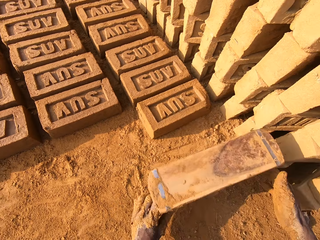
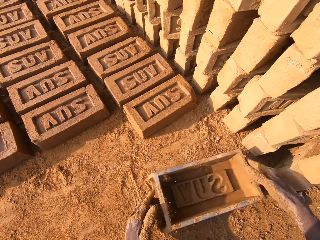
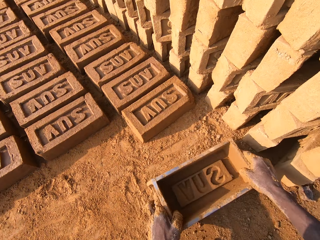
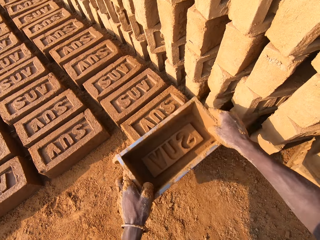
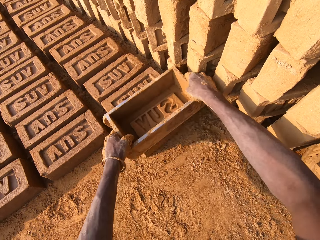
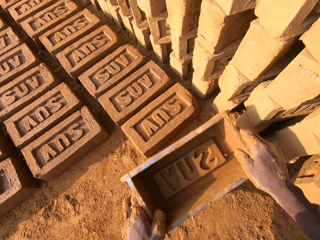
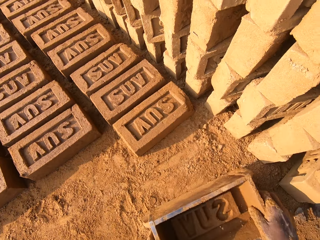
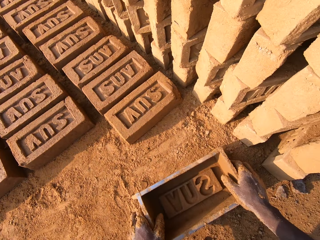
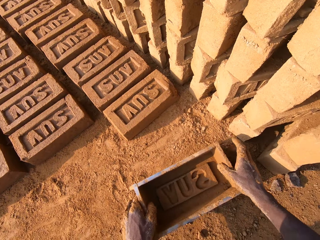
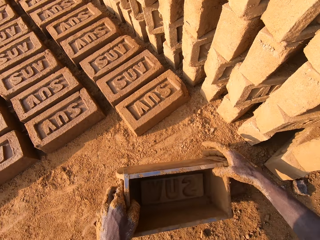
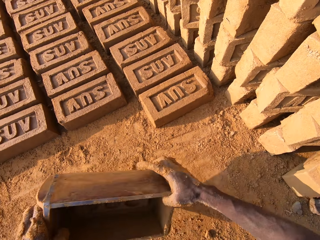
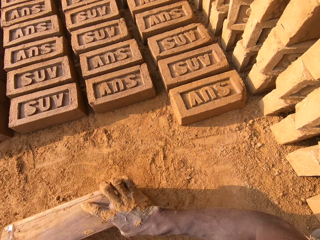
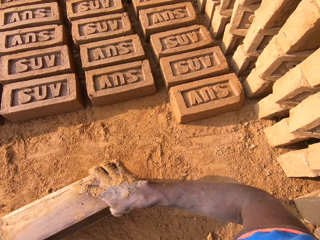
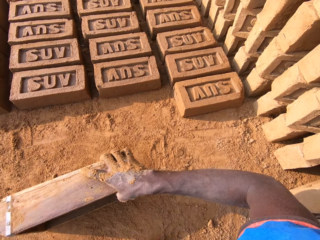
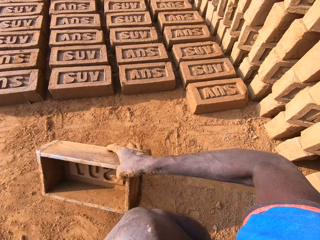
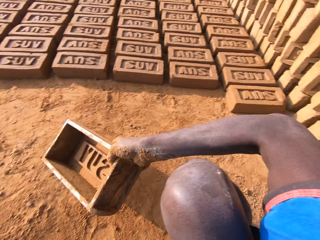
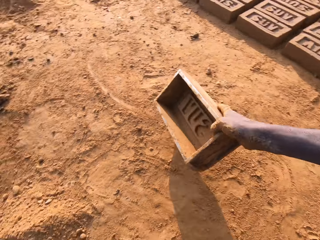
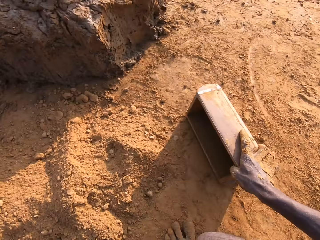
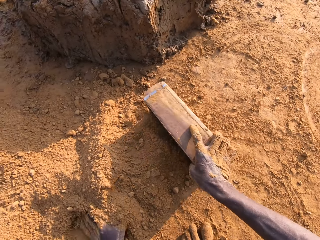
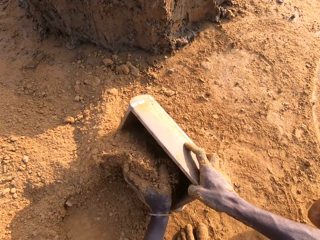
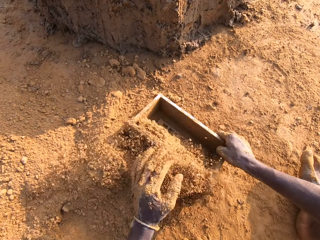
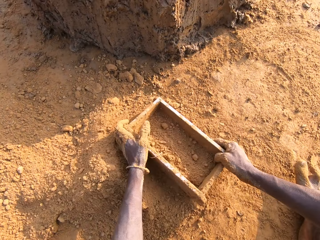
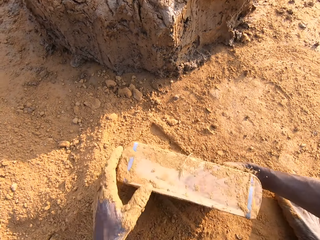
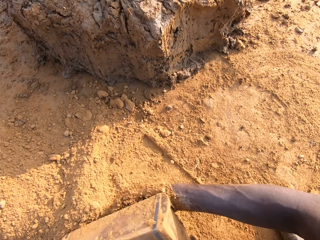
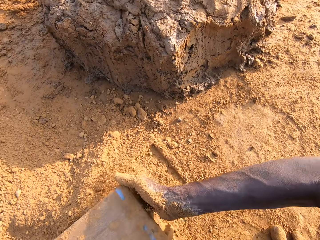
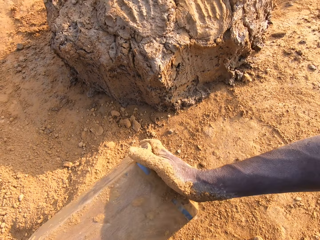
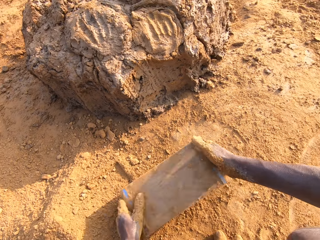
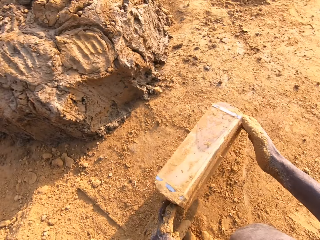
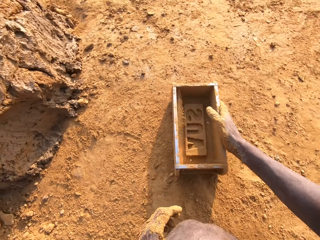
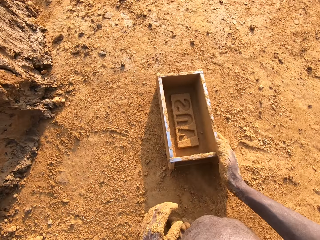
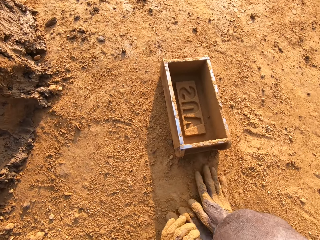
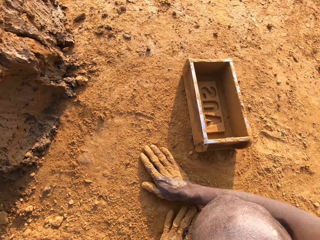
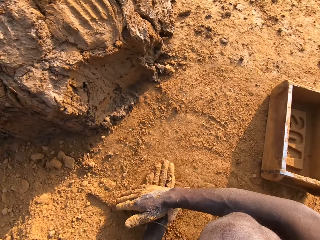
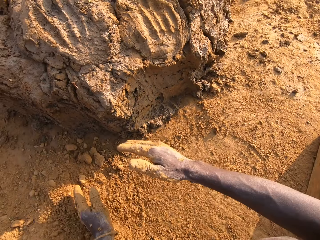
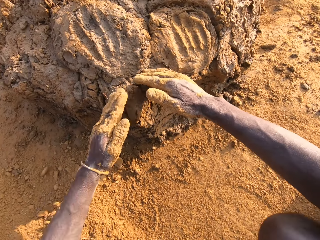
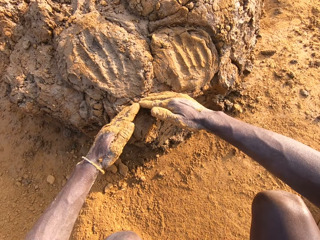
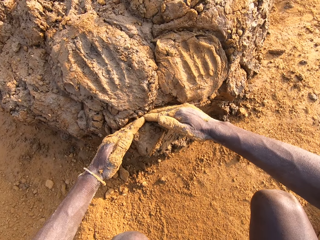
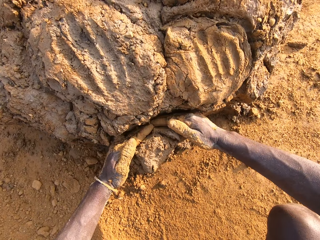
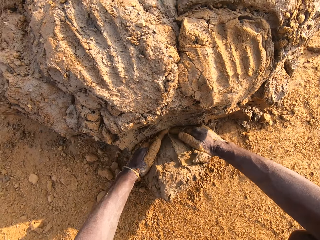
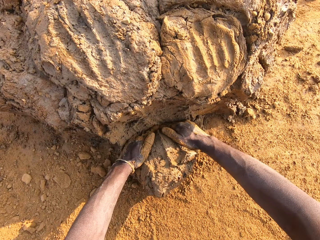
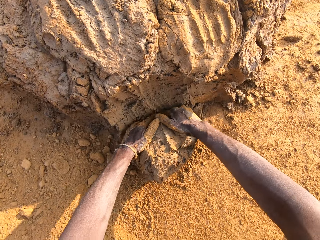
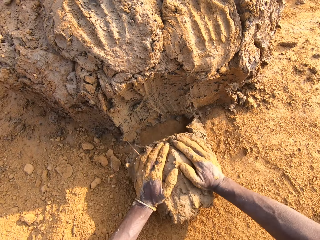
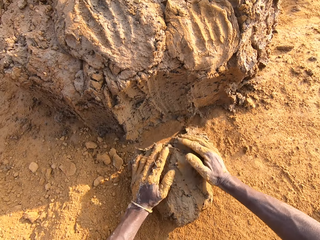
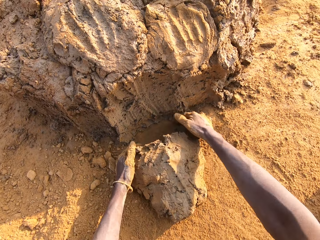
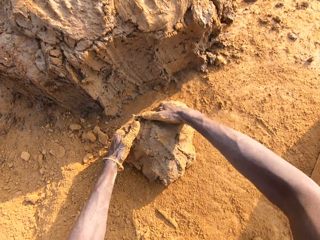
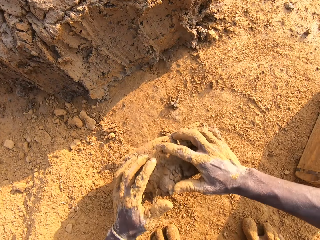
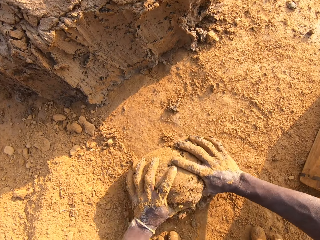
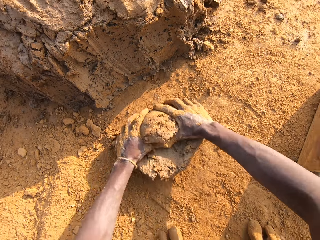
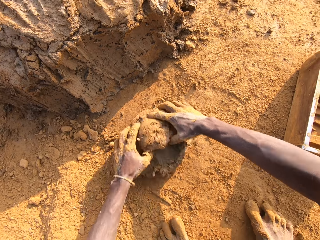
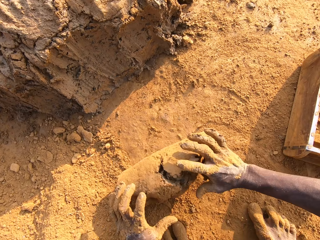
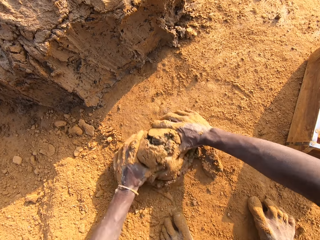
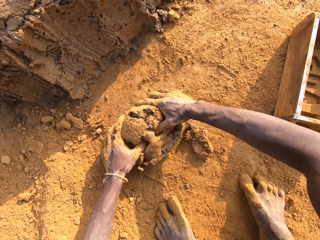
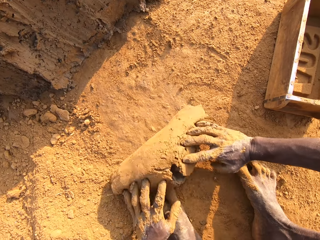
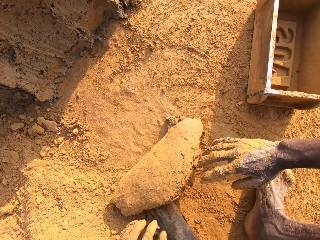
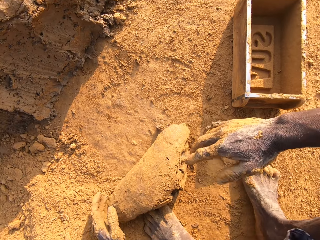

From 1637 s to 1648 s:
The camera wearer puts the brick mold on the ground. He picks up the brick mold from the ground. He taps the brick with the brick mold. He moves the brick mold to the sandy part. He packs sand or dry soil from the ground into the brick mold. He pours out the sand from the brick mold on the ground. He puts the brick mold on the ground. He slides his hands on the ground. He spreads the dry soil on the ground. He cuts out mortar from the heap of mortar with his hands. He puts mud in the brick mold. He molds the mortar on the ground.

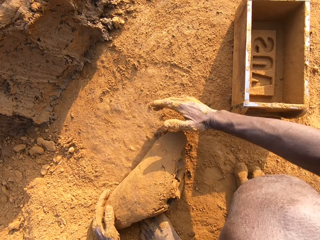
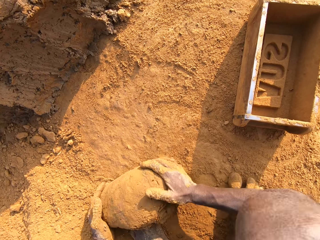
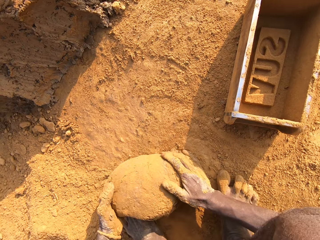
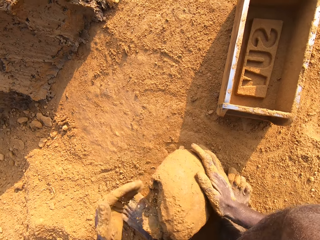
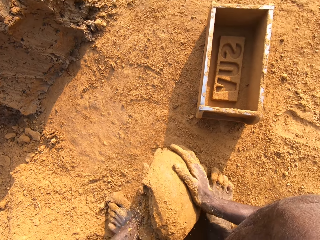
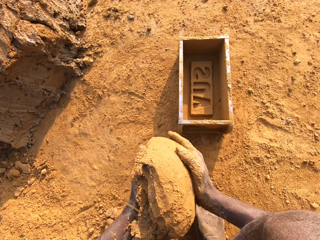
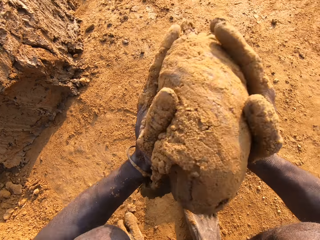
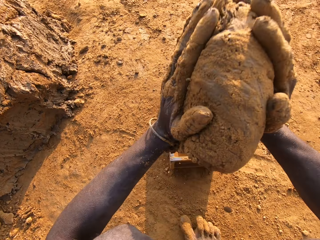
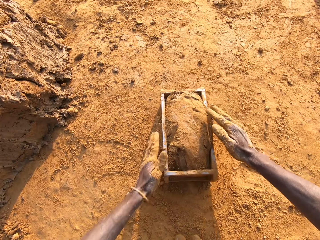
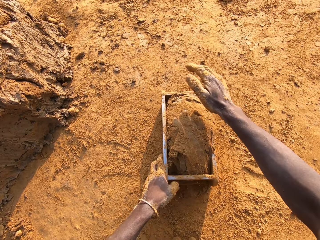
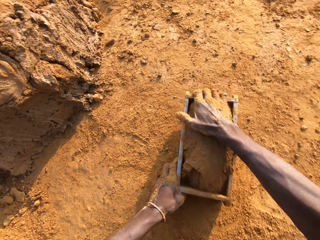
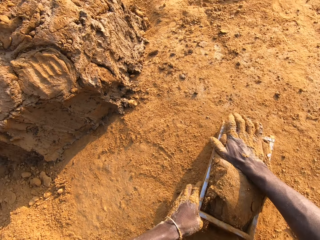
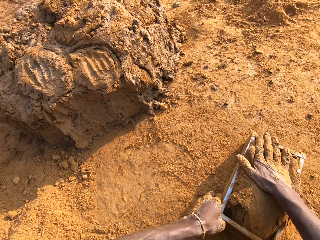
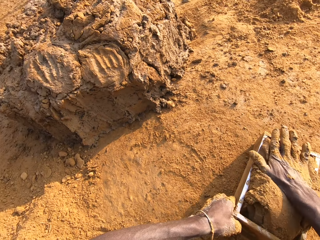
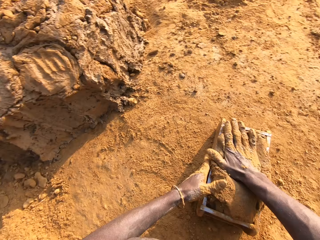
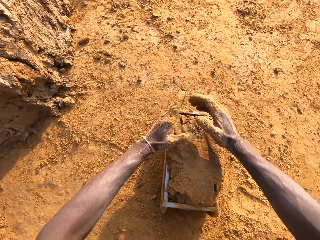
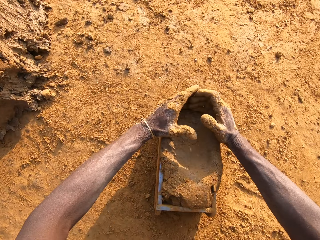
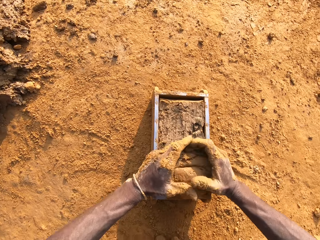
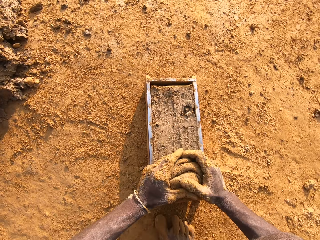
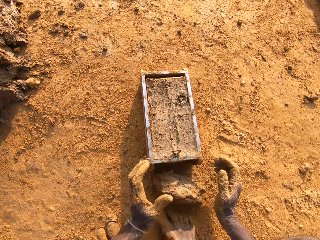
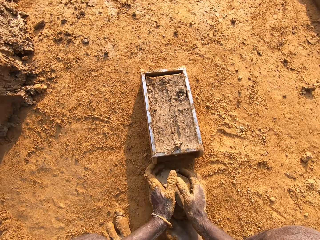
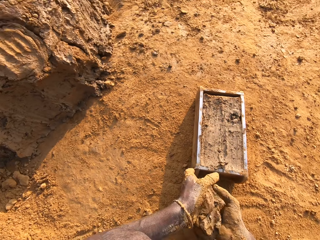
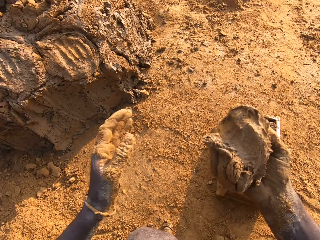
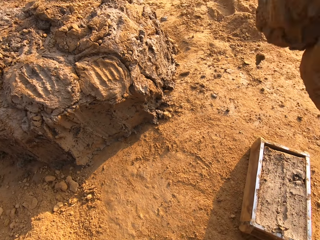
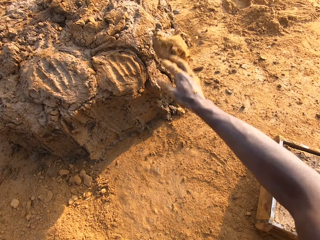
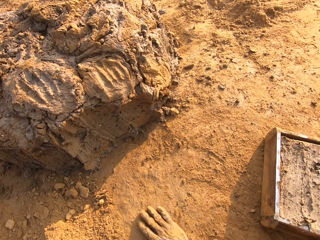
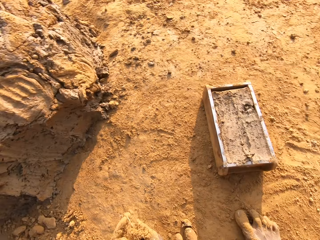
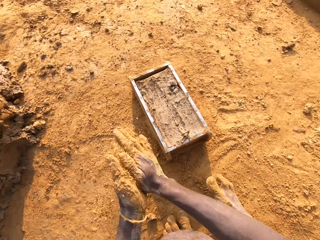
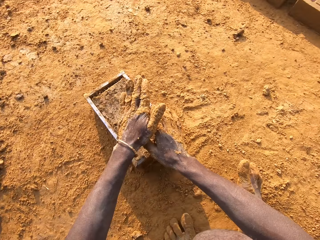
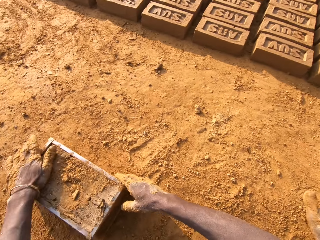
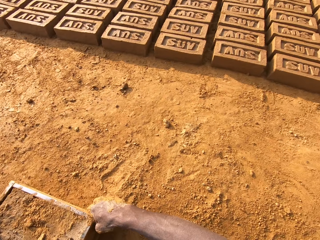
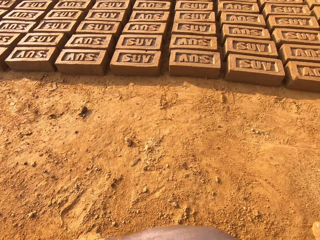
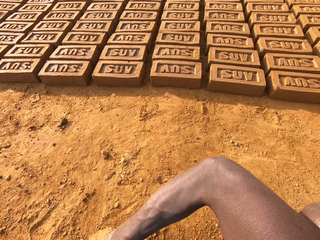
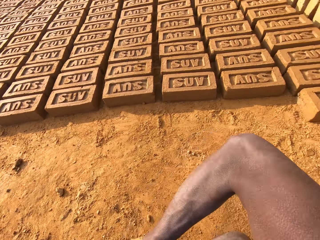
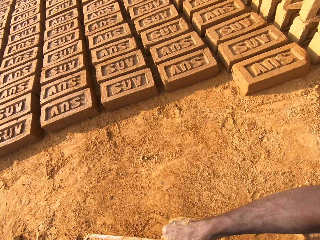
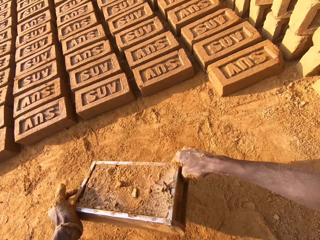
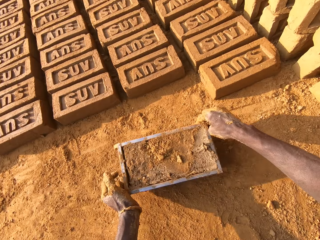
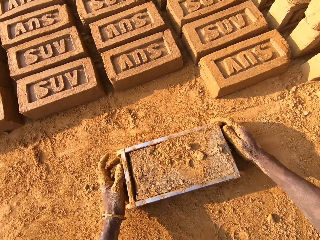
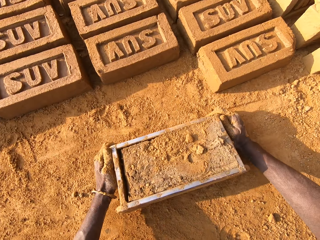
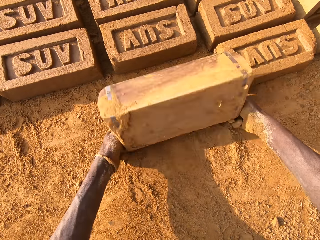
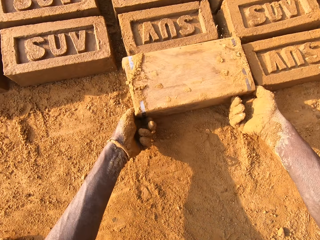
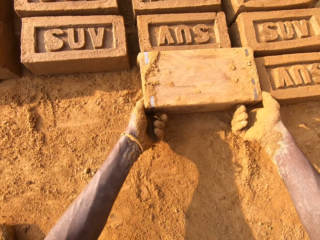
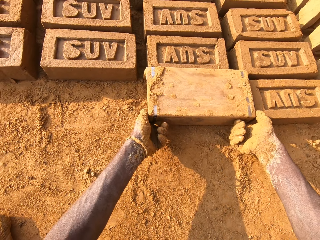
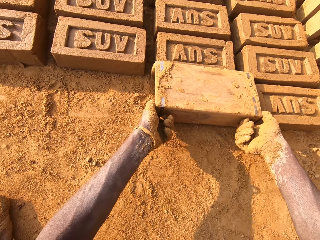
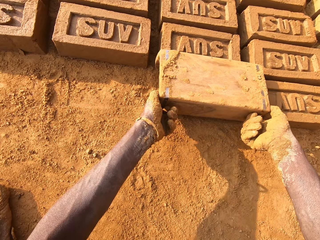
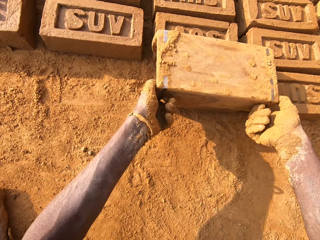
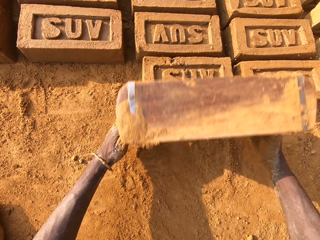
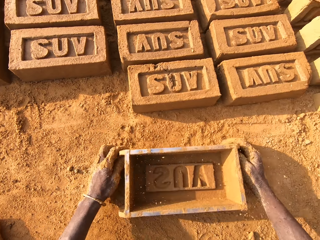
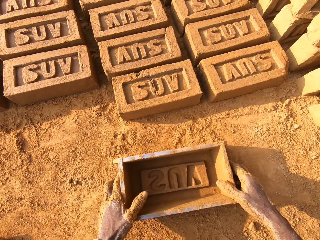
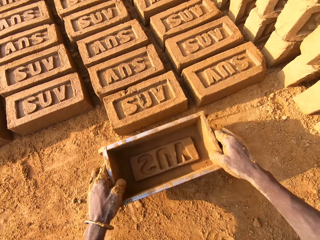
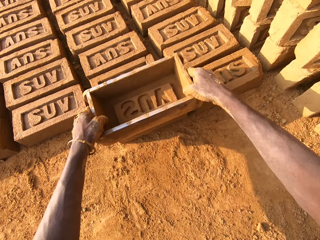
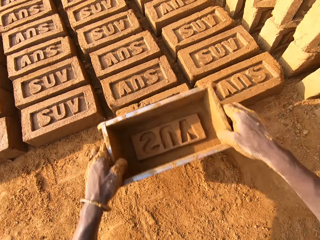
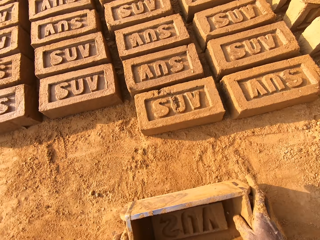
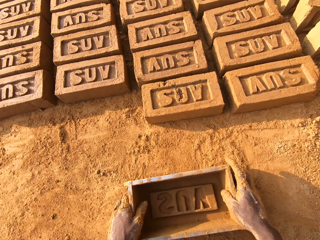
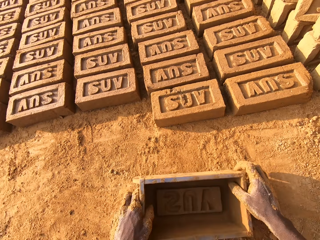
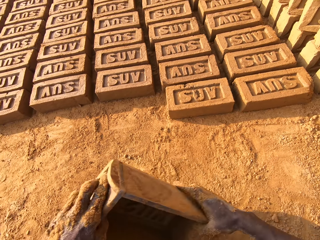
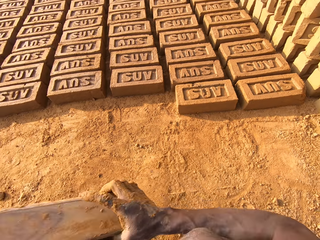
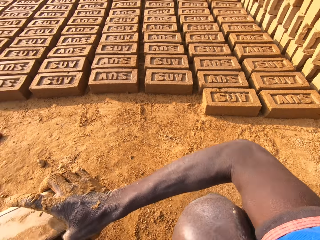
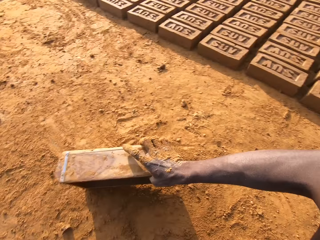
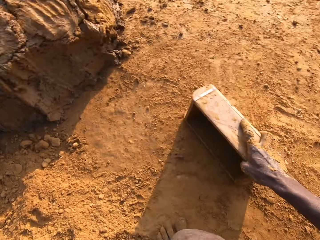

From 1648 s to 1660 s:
The camera wearer loads the mortar into the brick mold. He scrapes mortar from the brick mold with his hands. He drops the mortar in his hand on the heap of mortar. He packs sand on the ground with his hands. He pours the sand on the mortar in the brick mold. He moves the brick mold closer to the bricks on the ground. He puts the brick mold on the ground. He molds the brick. He flips the brick mold upside down. He removes the brick mold from the brick. He puts the brick mold on the ground. He taps the brick with the brick mold. He picks up the brick mold from the ground. He moves the brick mold to the sandy part. He puts dry soil in the brick mold.
